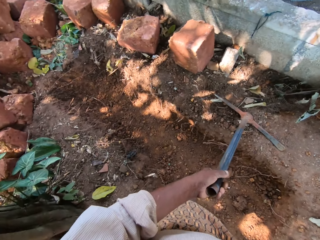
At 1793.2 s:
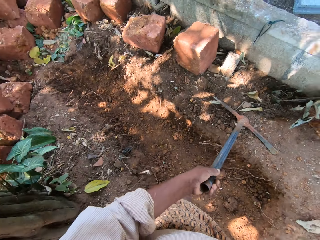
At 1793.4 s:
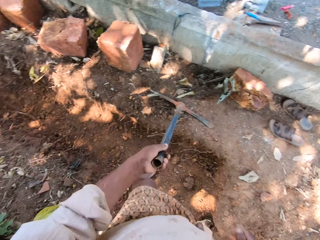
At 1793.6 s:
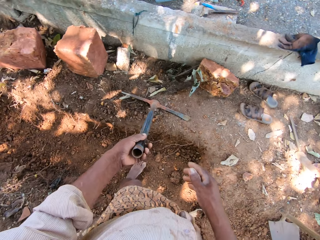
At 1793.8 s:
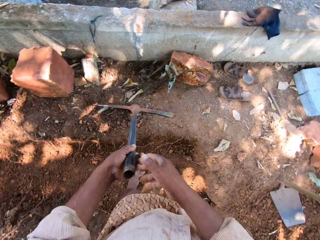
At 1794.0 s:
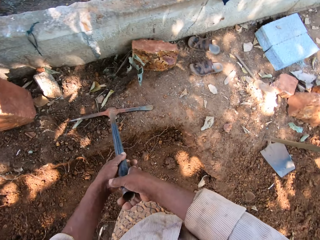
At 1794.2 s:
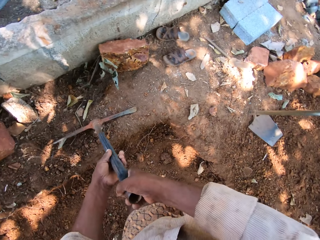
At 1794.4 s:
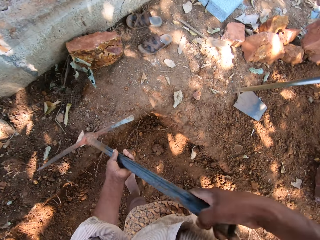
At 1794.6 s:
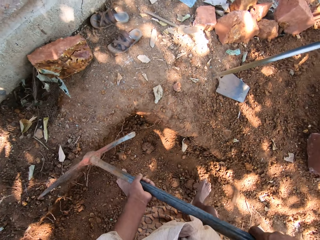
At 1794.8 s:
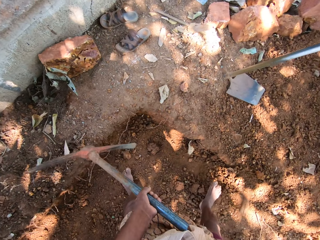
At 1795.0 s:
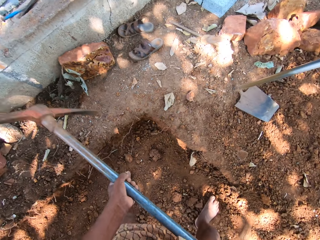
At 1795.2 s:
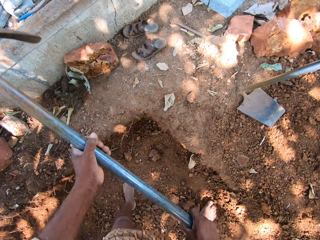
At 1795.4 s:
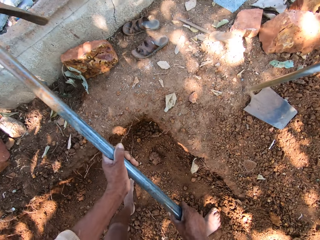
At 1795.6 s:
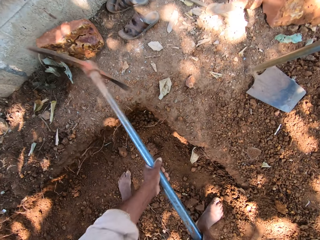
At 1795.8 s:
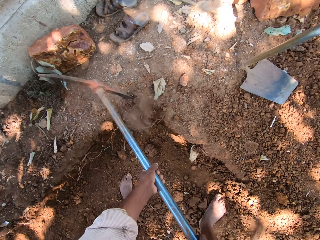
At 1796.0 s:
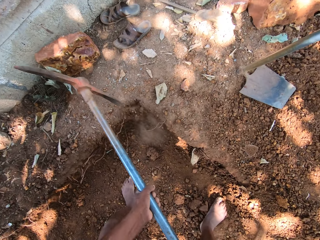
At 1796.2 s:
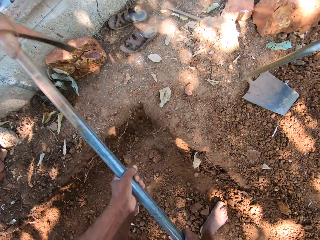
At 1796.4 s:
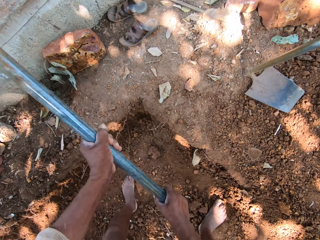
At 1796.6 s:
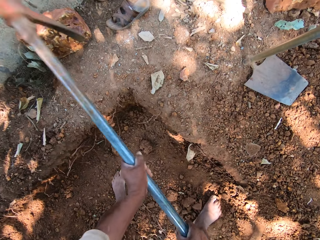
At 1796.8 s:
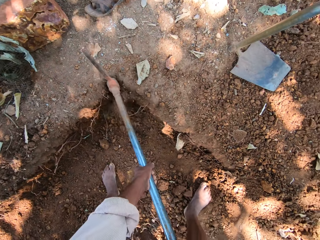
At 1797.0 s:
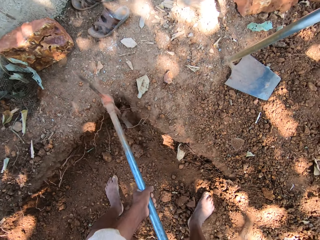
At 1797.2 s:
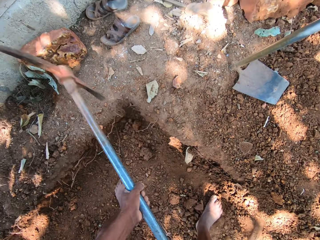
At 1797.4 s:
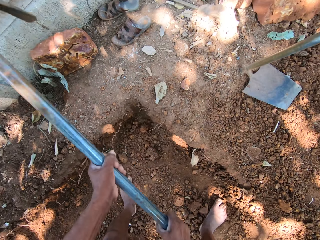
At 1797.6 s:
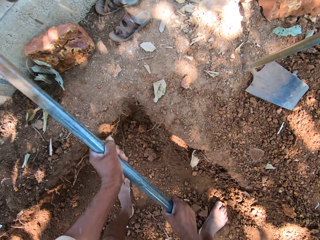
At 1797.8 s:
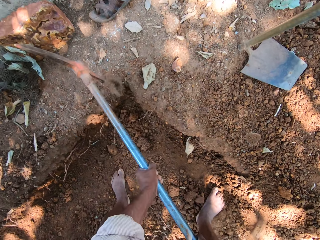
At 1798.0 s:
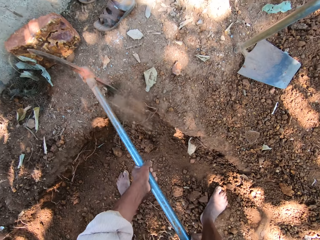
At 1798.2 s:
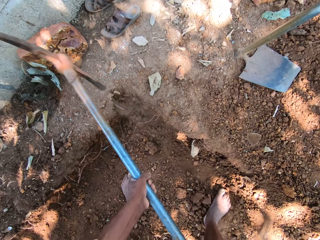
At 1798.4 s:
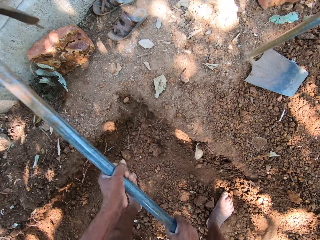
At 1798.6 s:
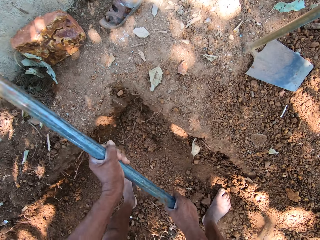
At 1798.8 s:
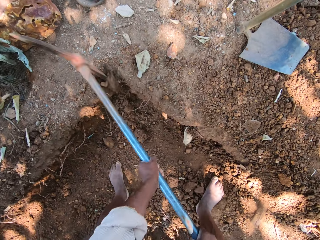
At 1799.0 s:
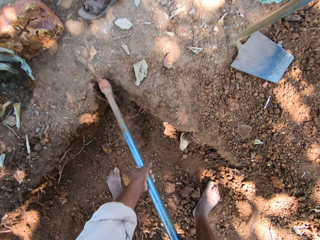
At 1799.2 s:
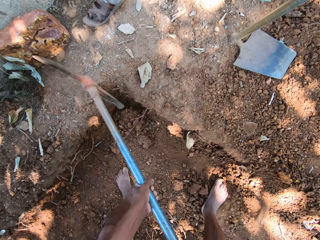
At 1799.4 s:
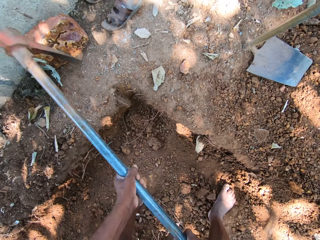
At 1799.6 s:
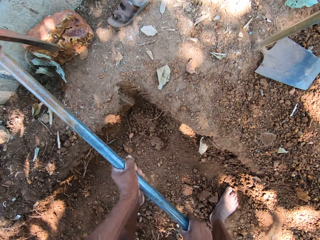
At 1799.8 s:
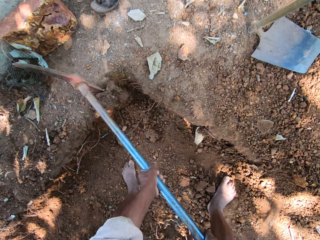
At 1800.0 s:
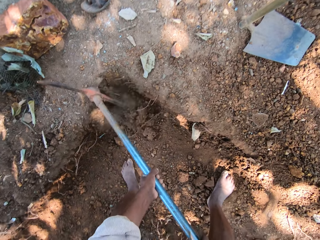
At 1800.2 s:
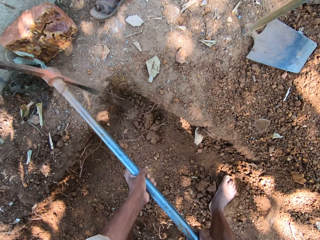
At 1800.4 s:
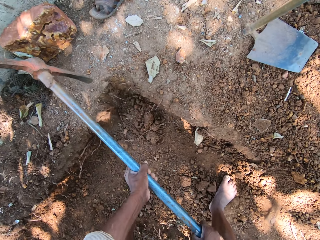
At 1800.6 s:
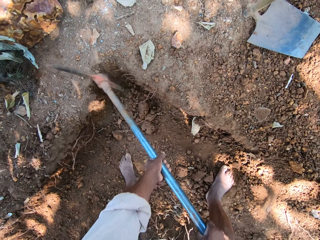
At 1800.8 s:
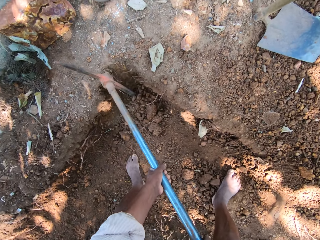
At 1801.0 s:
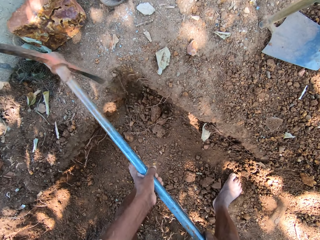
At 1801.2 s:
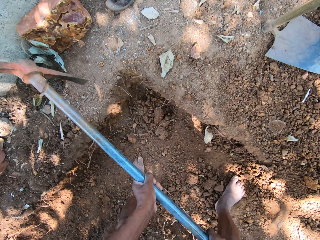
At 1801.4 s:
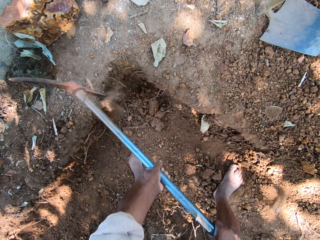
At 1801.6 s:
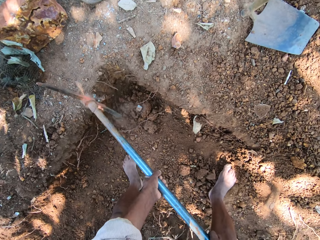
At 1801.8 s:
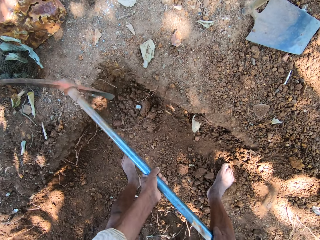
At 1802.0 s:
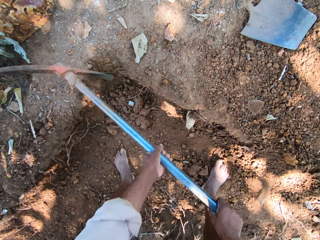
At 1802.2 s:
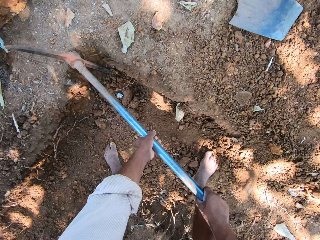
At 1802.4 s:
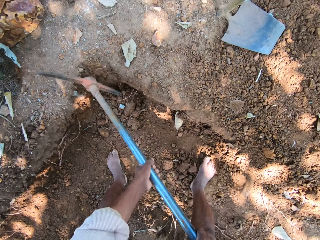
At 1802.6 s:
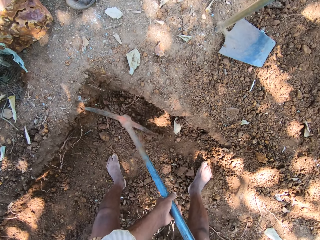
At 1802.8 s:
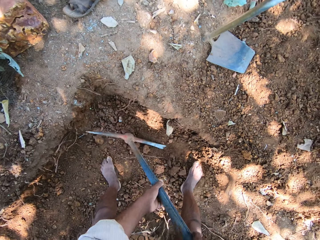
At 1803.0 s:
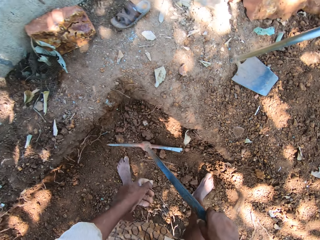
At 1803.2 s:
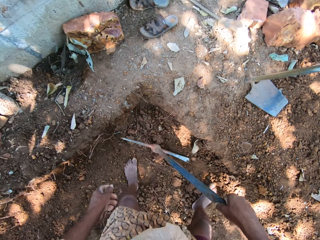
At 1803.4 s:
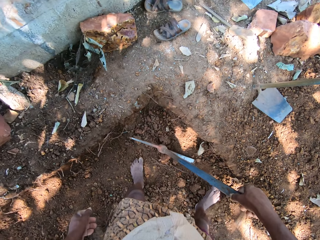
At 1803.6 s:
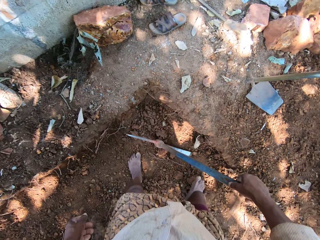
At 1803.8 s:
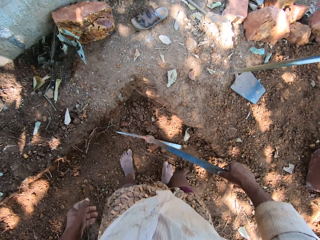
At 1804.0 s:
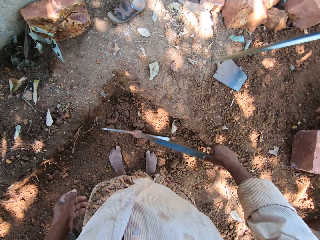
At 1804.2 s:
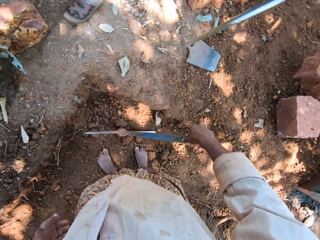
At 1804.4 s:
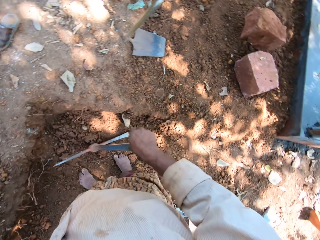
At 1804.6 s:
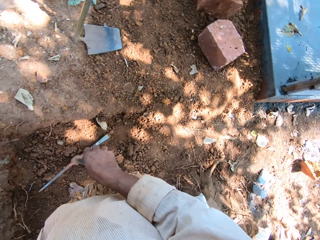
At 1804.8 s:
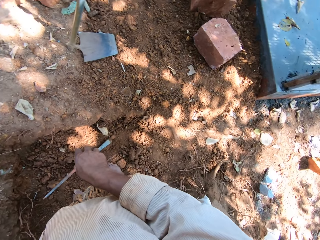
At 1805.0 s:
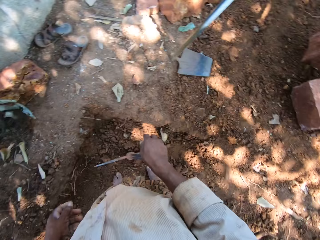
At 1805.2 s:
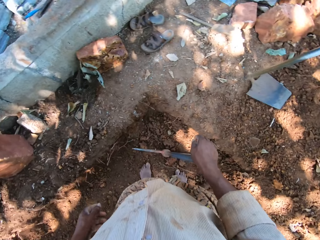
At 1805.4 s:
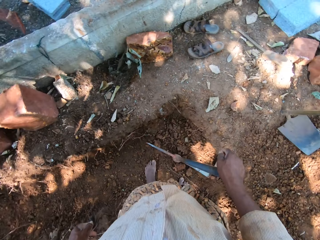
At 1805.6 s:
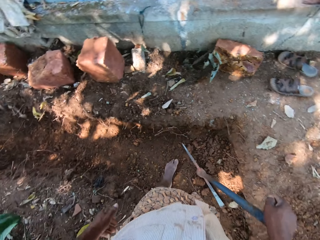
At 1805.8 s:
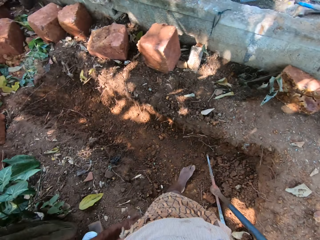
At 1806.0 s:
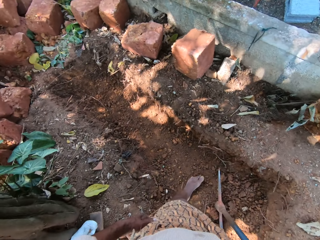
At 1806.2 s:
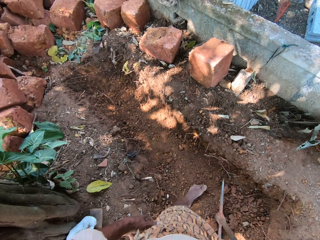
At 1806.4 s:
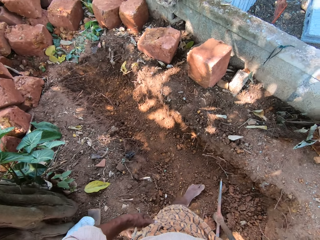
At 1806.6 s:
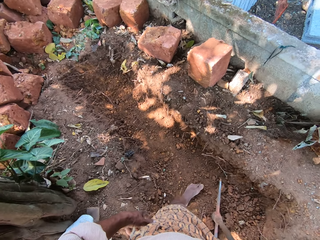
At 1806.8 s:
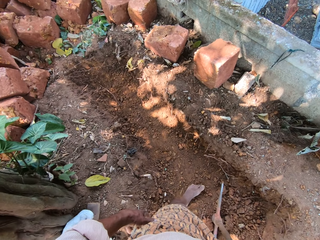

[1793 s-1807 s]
The camera wearer holds the pickaxe with both hands. He digs the pit with the pickaxe in his hands. He holds the pickaxe to the ground with his right hand.

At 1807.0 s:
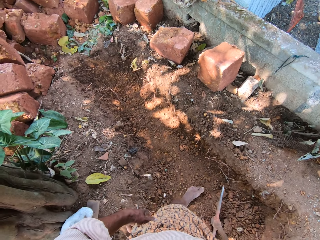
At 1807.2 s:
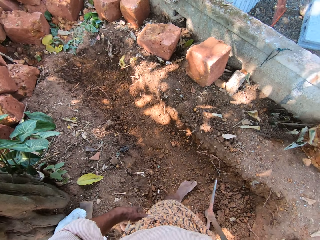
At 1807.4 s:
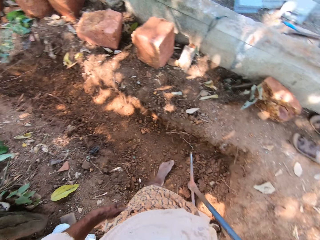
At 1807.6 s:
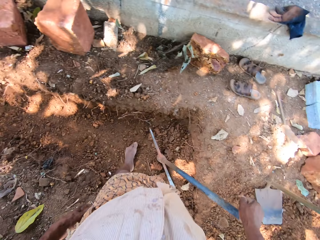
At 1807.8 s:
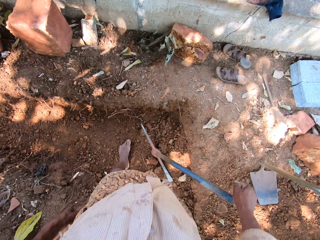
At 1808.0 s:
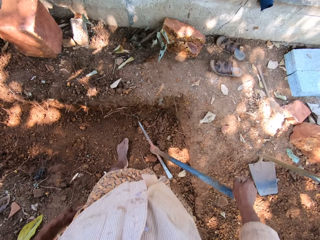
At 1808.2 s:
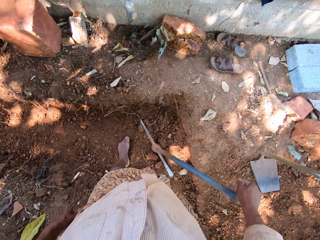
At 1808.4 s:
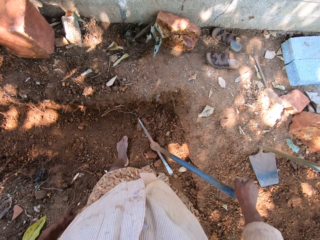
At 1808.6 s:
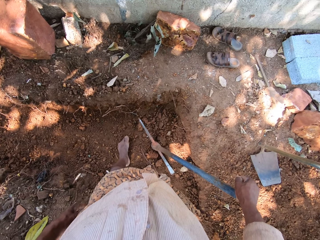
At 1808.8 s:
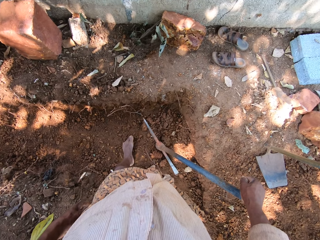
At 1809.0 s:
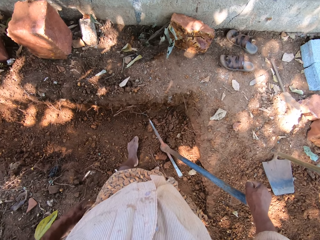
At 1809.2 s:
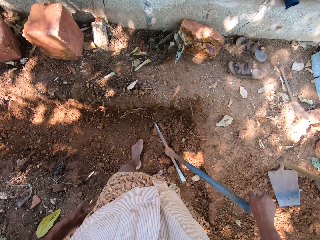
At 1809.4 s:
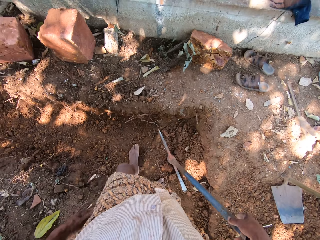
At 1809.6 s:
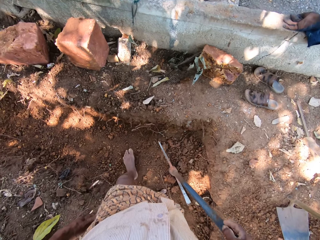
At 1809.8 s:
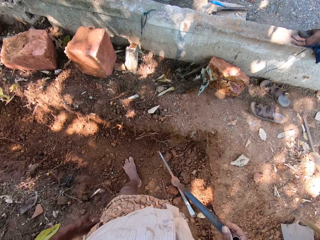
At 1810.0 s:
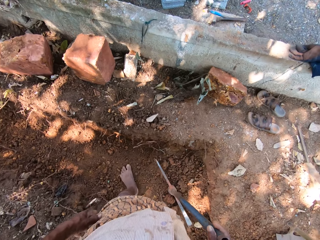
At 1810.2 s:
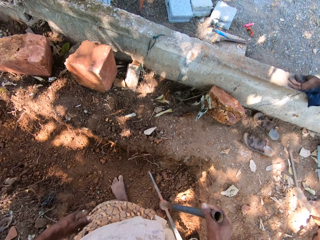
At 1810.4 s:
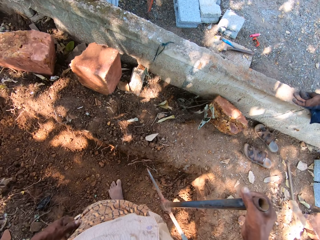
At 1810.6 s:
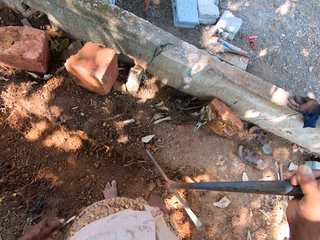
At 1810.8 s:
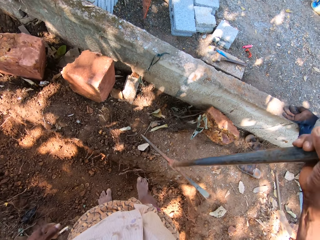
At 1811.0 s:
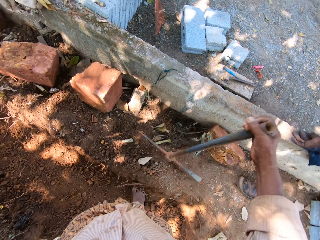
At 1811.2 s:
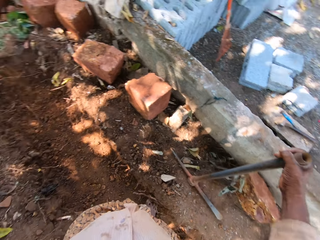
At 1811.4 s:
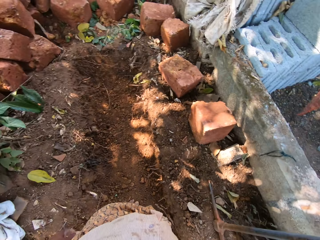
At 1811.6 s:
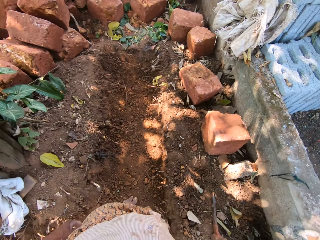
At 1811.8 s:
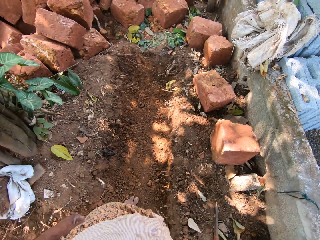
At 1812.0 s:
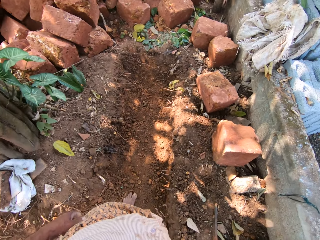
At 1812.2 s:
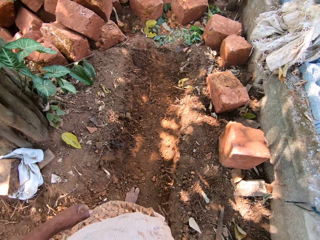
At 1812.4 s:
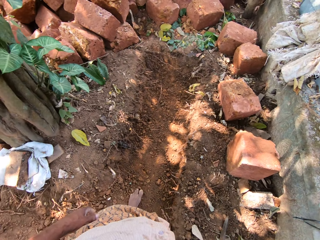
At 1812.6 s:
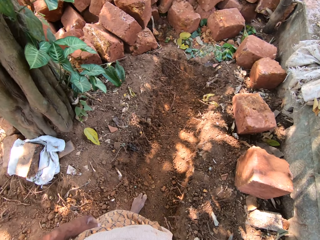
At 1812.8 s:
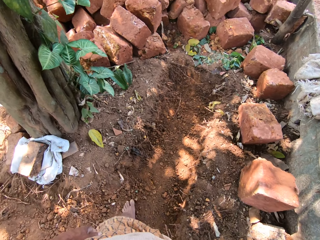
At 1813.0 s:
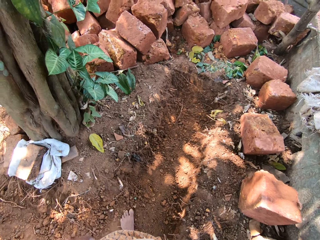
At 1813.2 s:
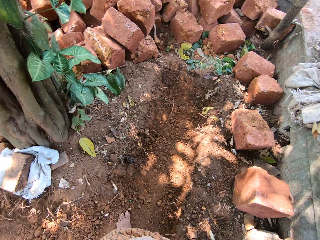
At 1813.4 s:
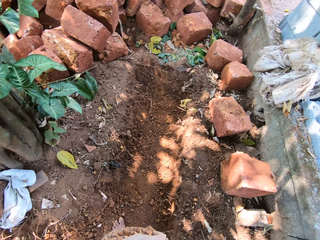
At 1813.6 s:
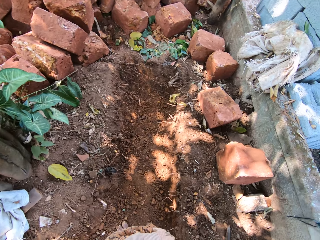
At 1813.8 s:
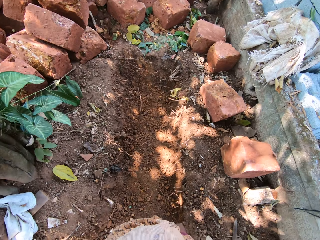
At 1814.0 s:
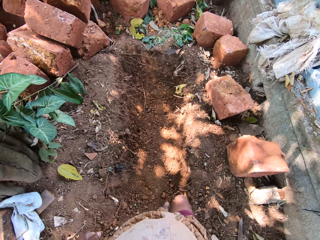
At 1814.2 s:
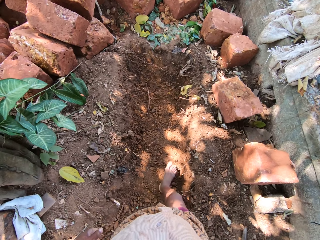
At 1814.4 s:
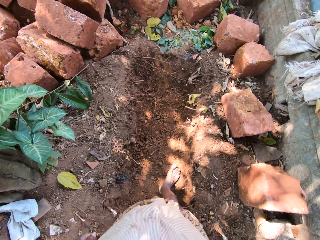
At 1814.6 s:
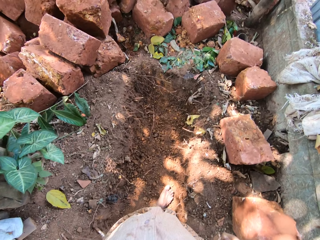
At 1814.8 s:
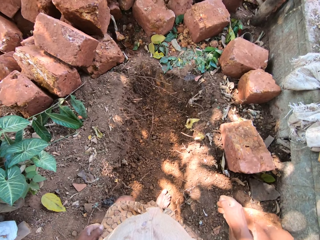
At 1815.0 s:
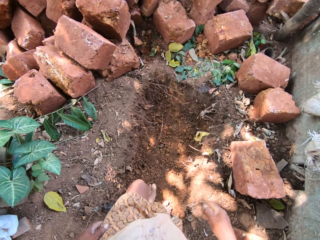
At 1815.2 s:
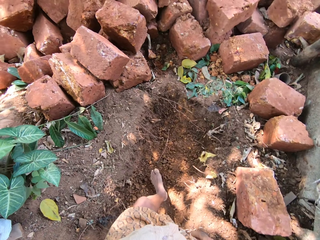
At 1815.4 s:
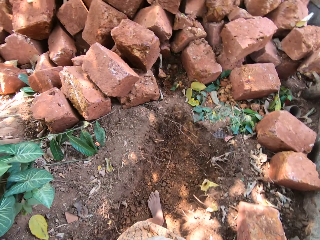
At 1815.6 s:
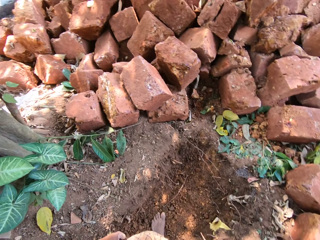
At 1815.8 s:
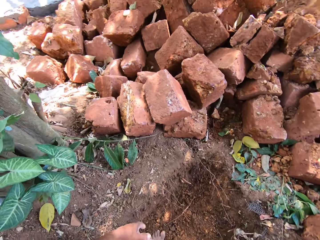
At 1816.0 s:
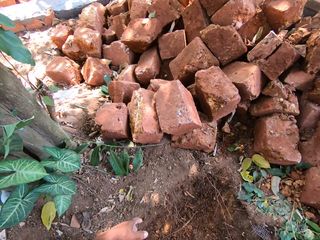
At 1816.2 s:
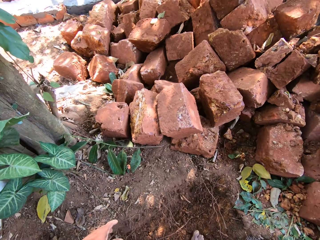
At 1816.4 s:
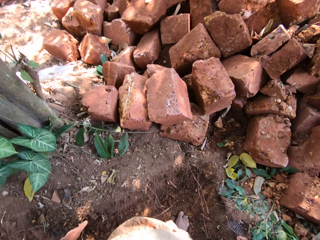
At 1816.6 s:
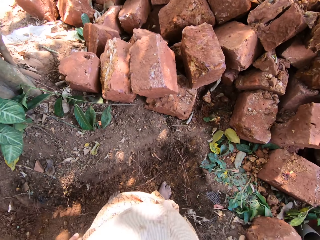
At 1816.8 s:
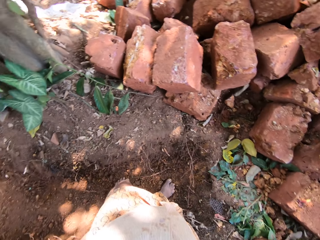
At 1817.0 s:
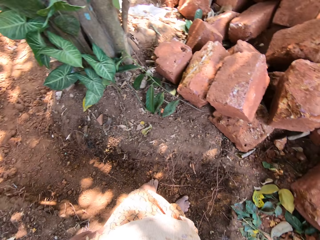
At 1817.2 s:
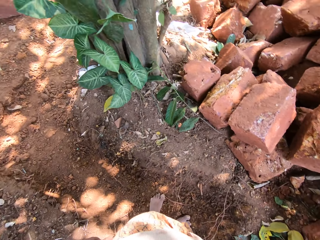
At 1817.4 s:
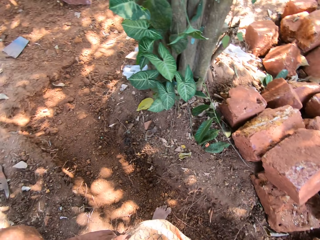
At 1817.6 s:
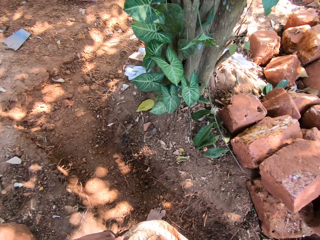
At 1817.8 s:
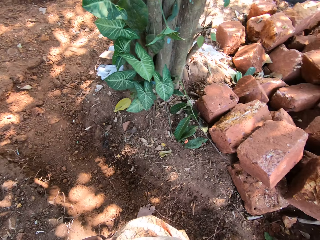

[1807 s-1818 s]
The camera wearer raises the pickaxe in his right hand from the pit. He places the pickaxe in his right hand on the ground. He walks in the pit.
